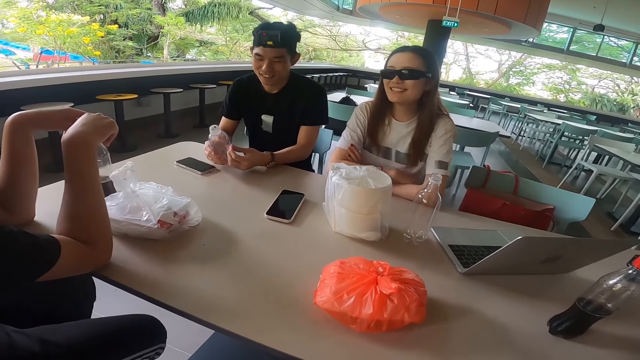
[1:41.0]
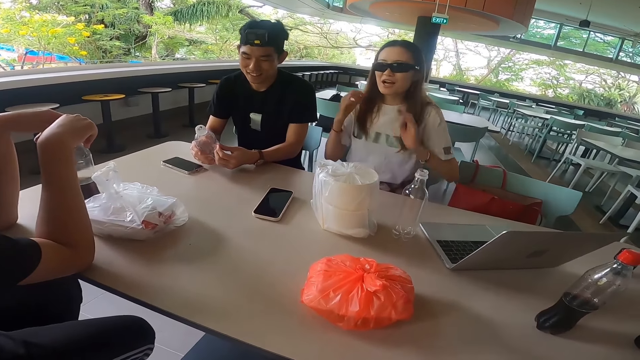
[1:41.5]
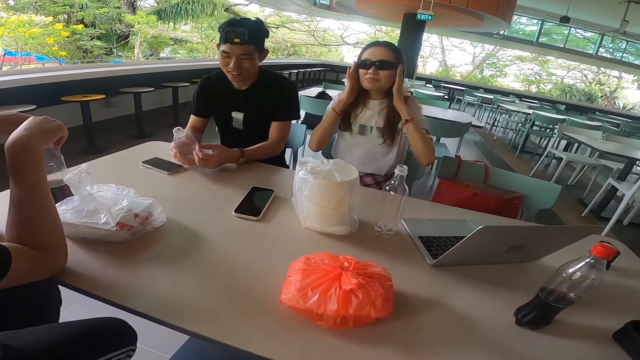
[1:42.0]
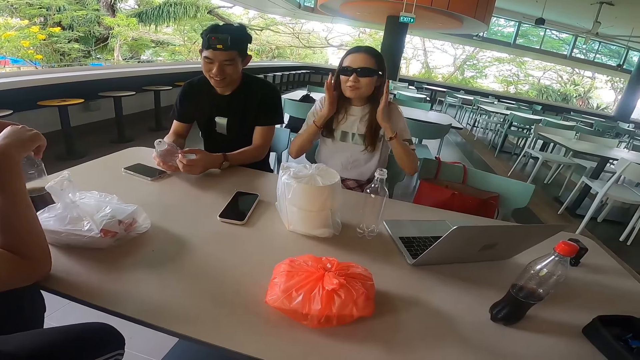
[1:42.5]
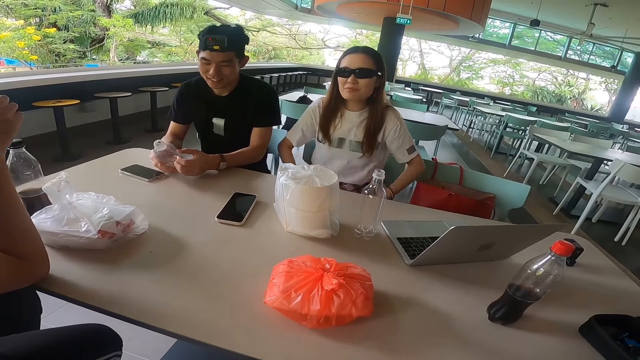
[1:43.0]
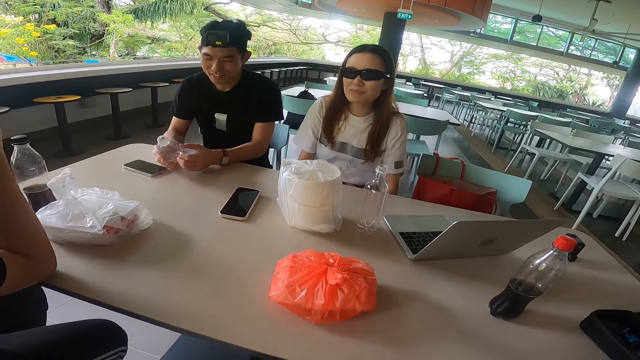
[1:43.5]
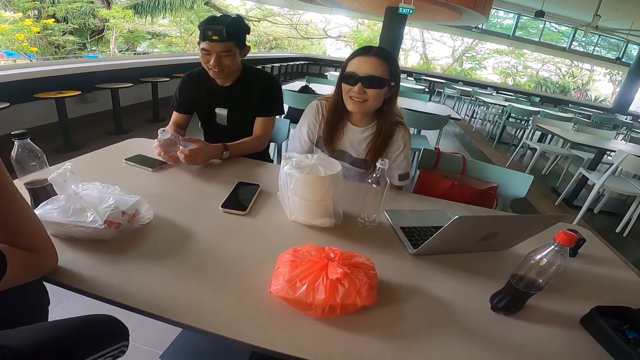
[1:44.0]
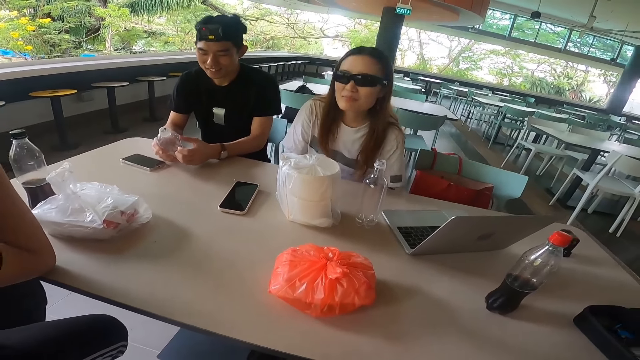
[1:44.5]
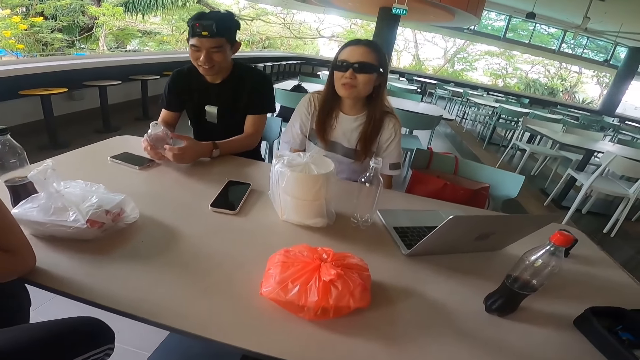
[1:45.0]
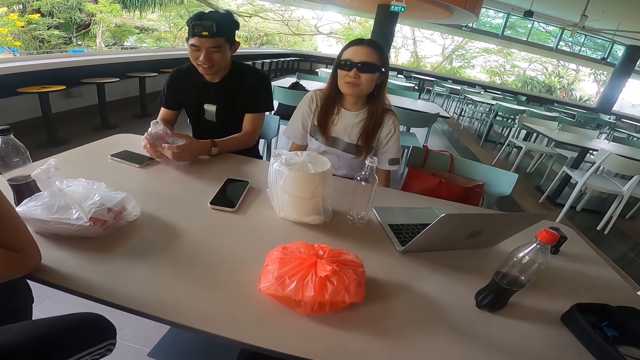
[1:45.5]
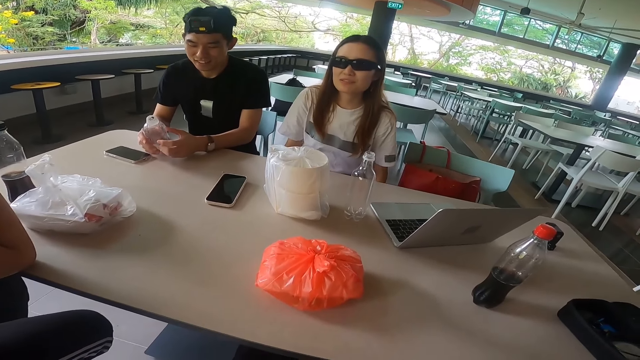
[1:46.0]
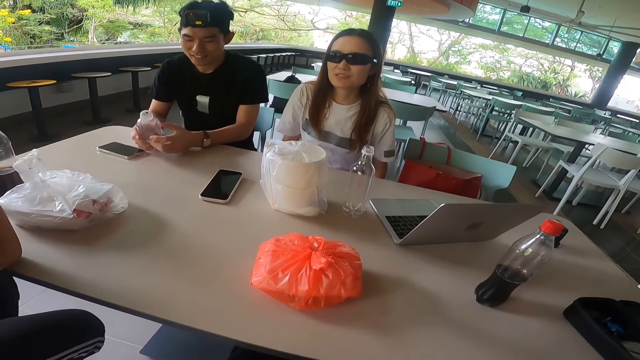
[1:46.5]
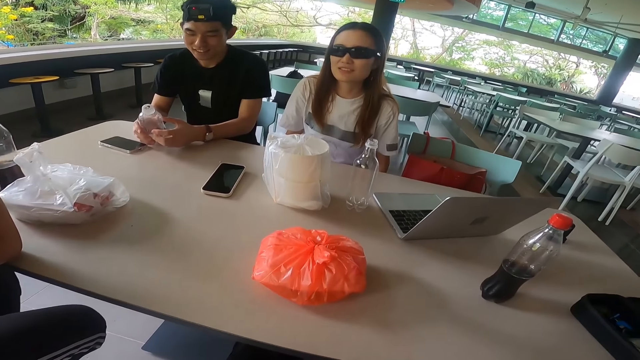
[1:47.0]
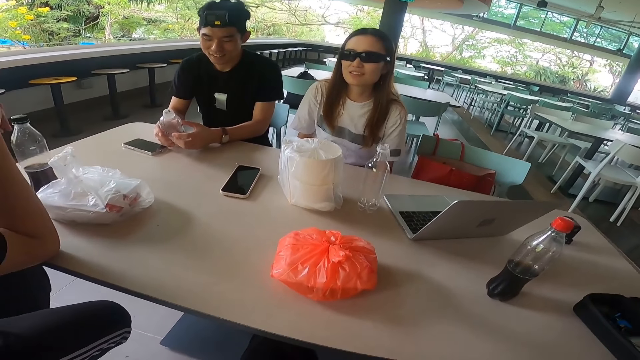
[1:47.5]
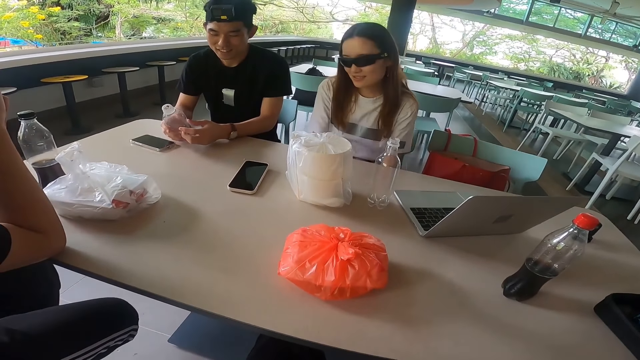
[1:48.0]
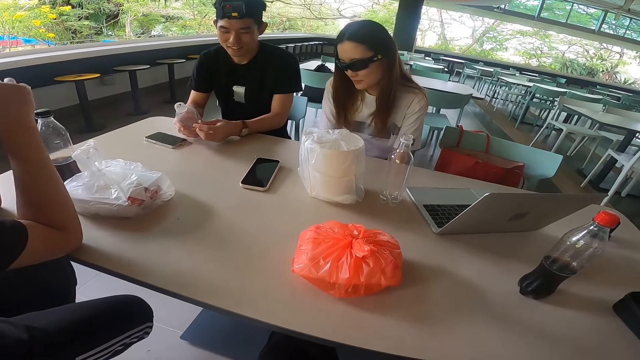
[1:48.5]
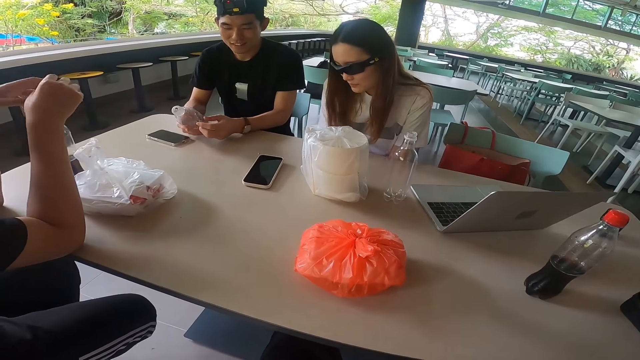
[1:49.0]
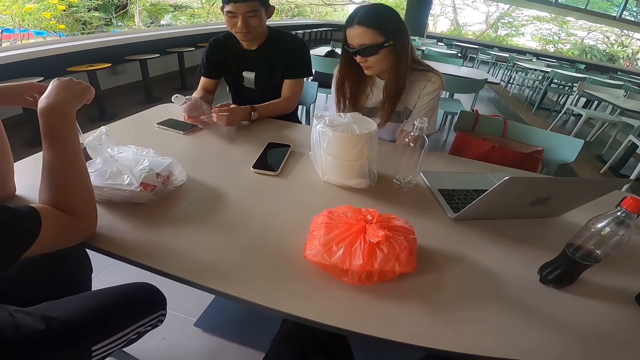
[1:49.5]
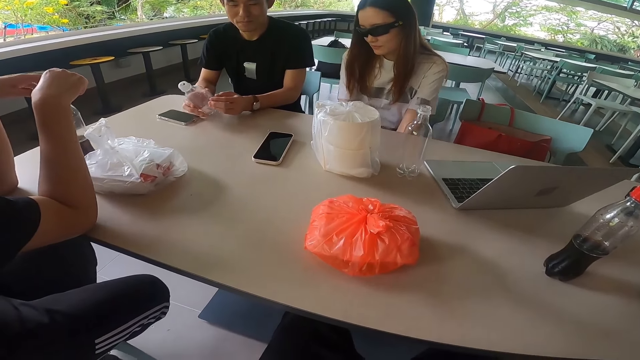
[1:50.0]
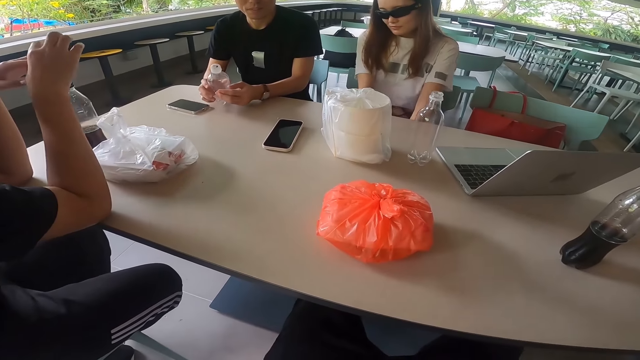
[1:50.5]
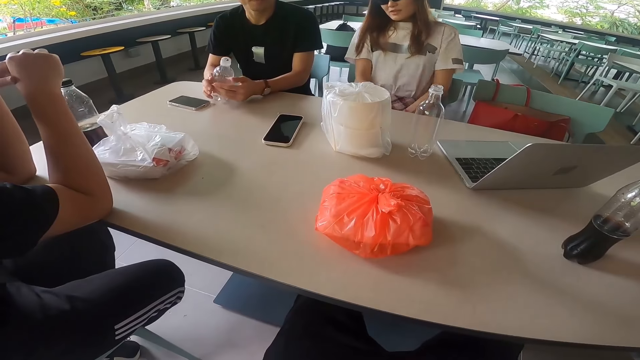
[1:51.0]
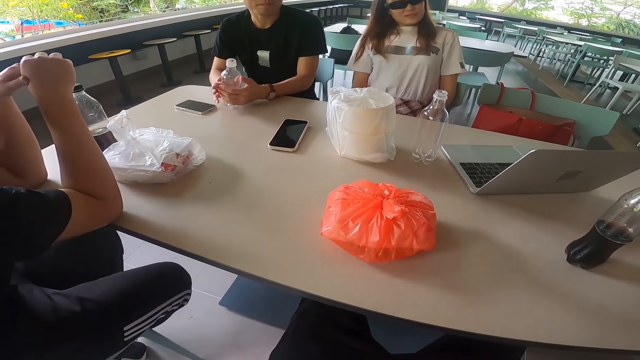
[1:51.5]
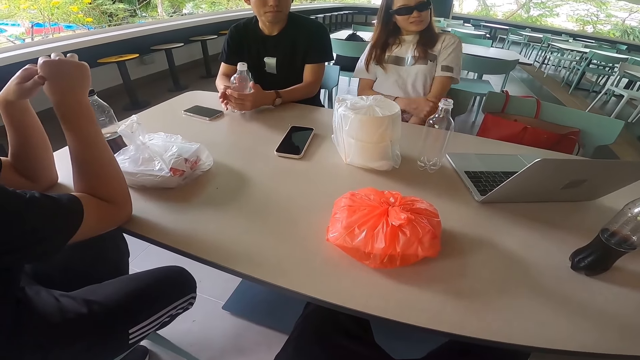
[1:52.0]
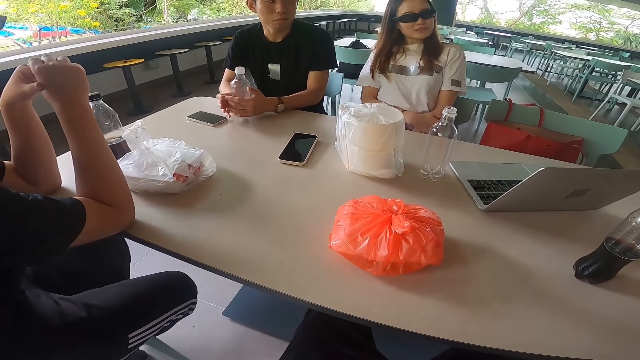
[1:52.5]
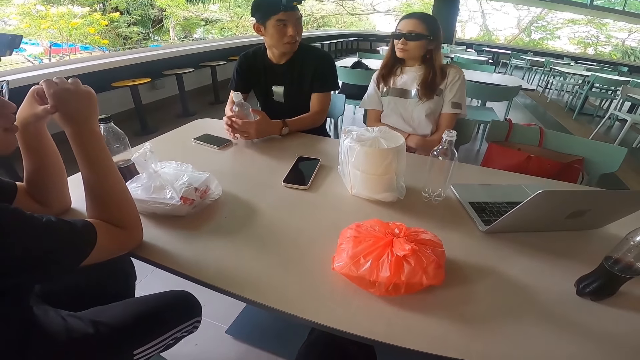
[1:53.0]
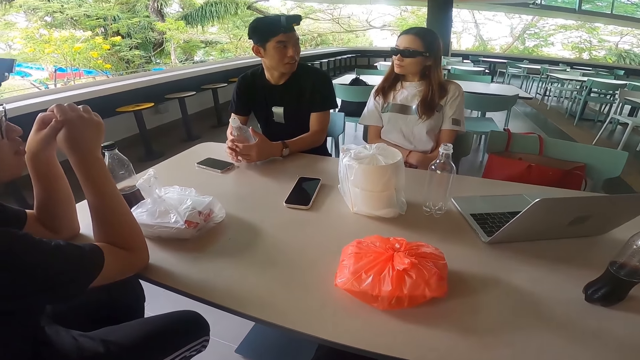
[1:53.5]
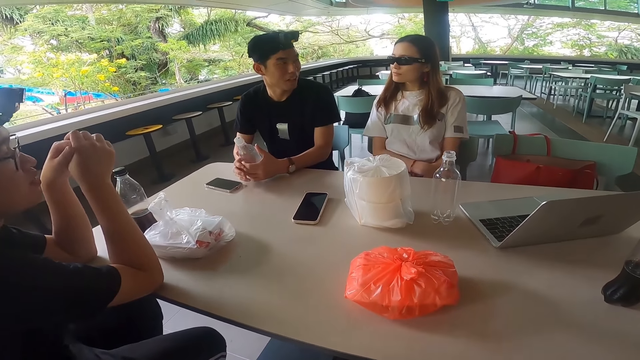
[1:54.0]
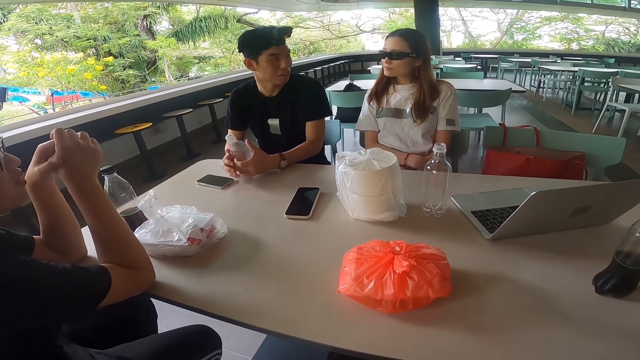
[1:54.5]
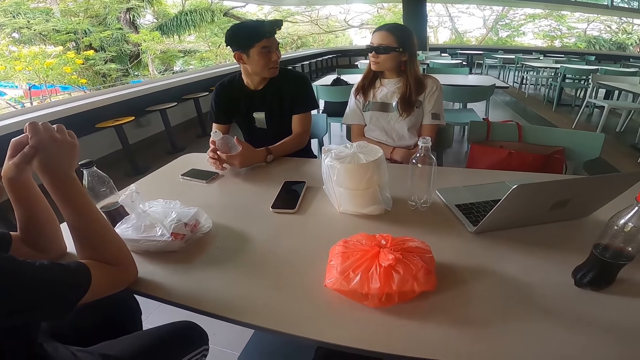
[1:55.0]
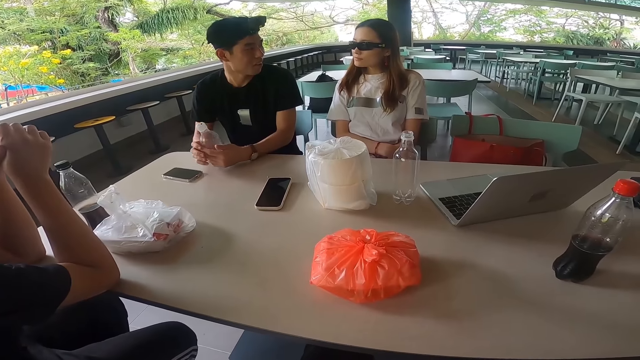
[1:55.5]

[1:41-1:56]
A lady touches the spectacles with both hands. The lady touches something. The camera wearer stares at the lady. A man touches the bottle with both hands. The camera wearer stares at the table.

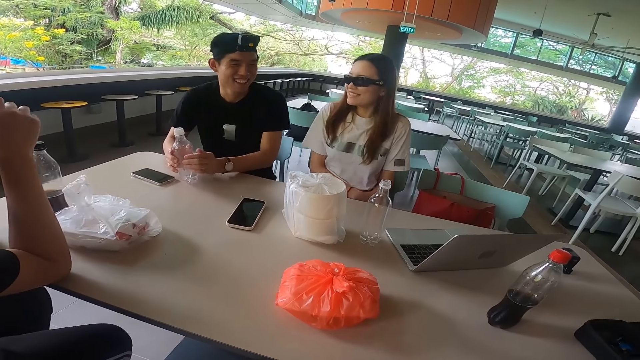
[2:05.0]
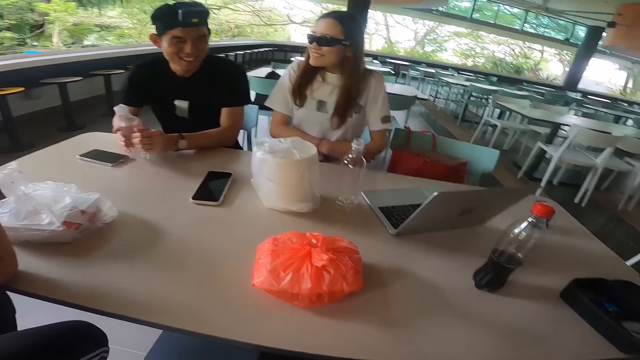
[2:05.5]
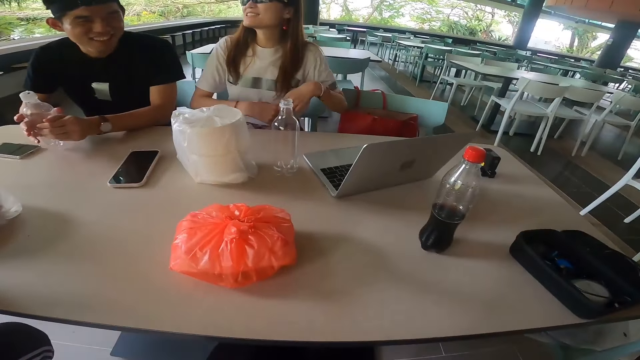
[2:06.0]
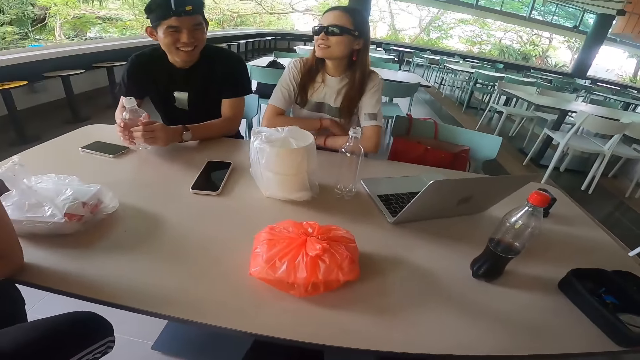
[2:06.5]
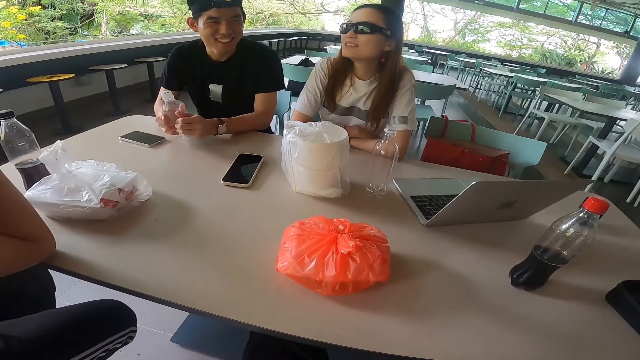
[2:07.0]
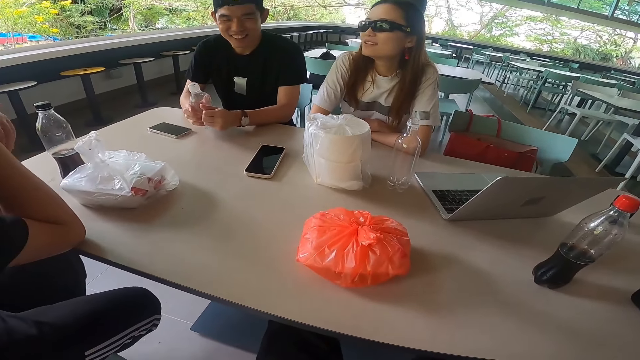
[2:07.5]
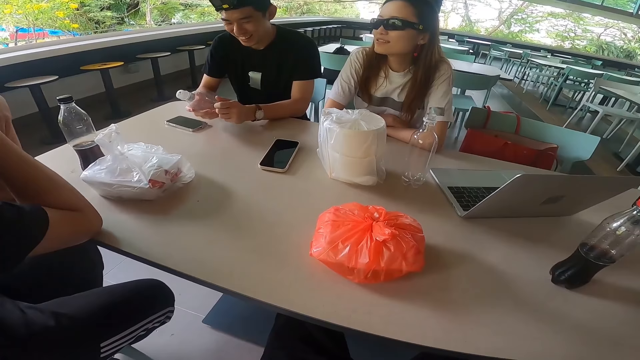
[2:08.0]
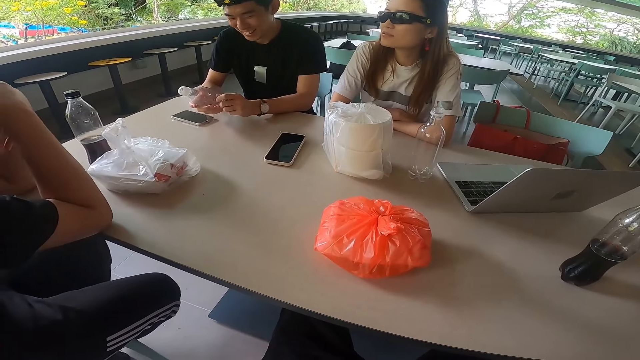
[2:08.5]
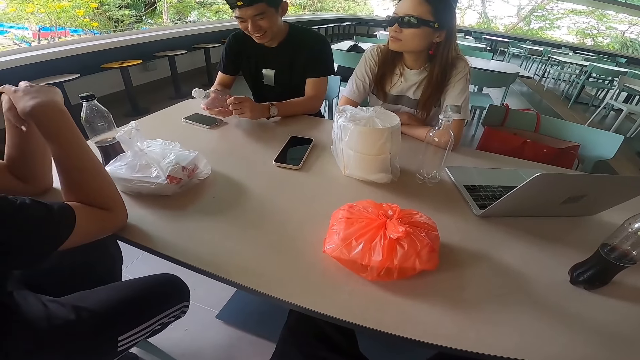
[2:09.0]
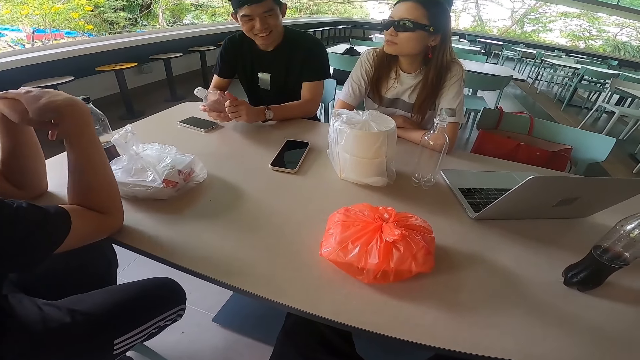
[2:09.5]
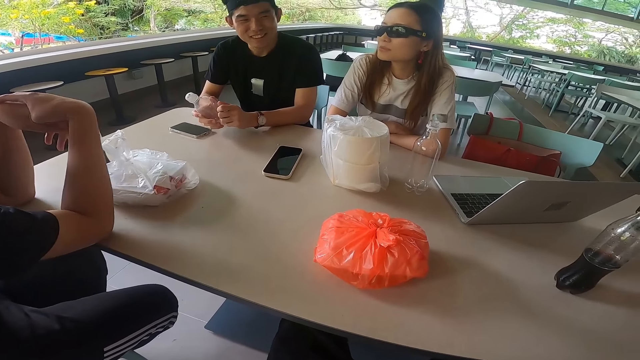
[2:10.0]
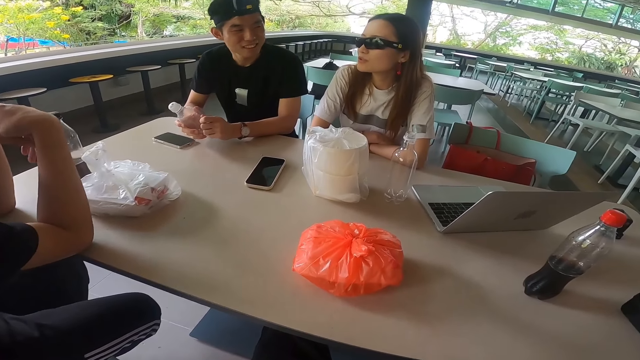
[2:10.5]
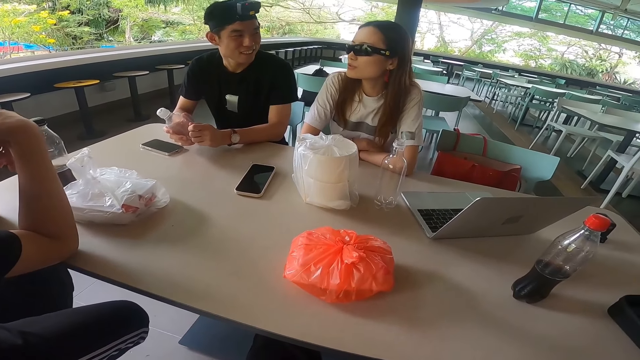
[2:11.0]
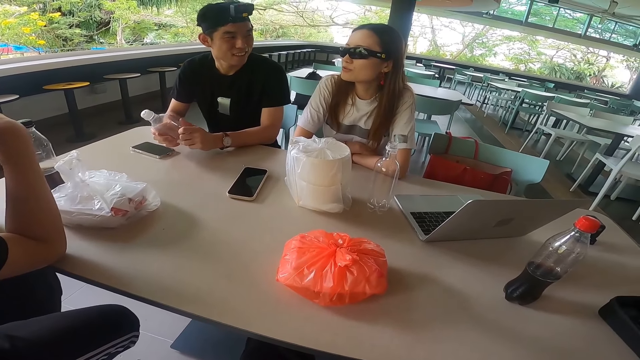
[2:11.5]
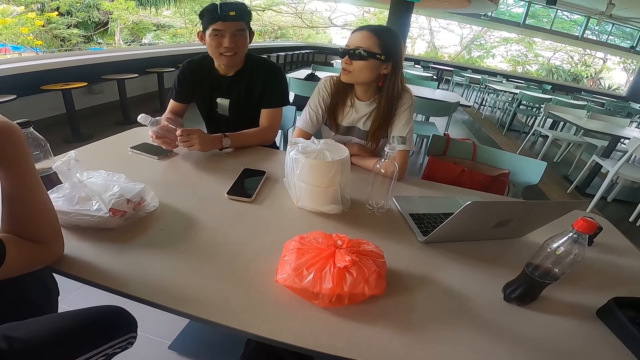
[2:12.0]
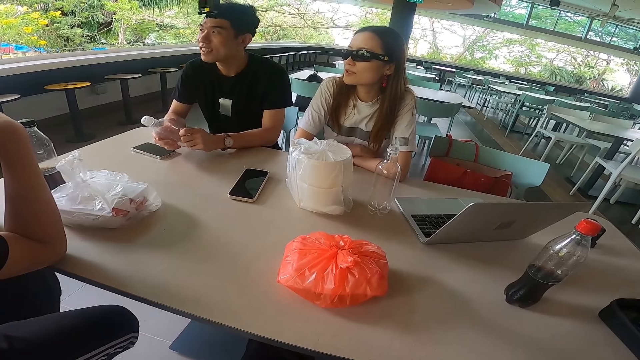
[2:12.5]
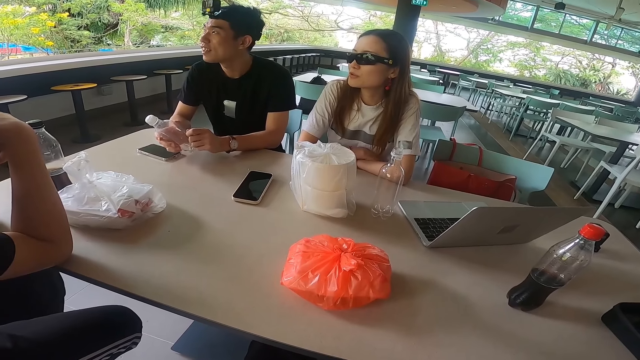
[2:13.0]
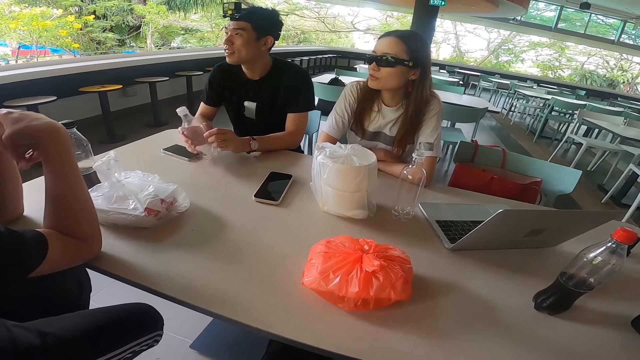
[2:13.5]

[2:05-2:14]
A lady leans both hands on the table. The camera wearer stares at the table.
